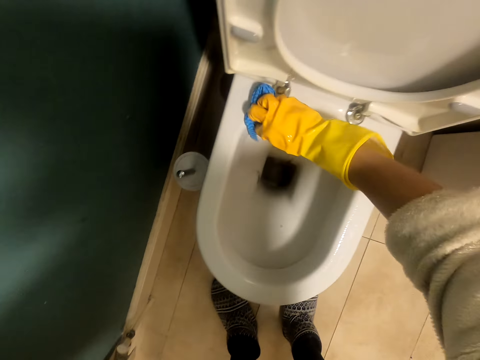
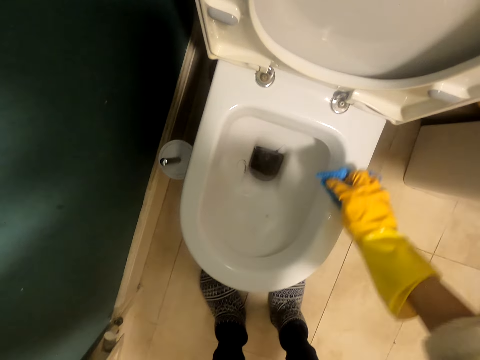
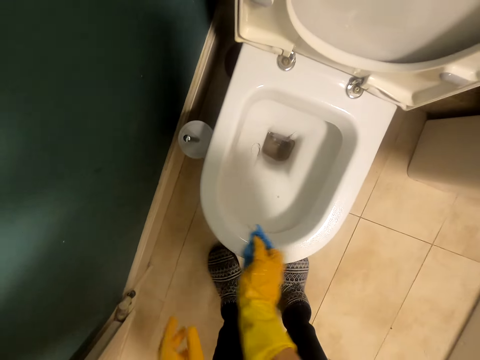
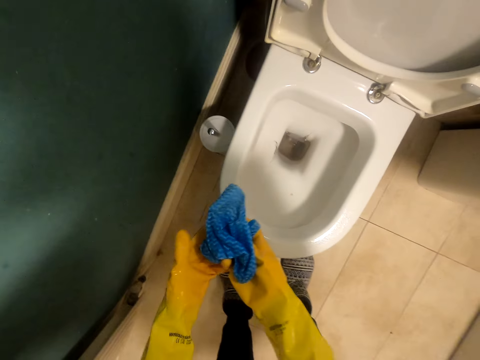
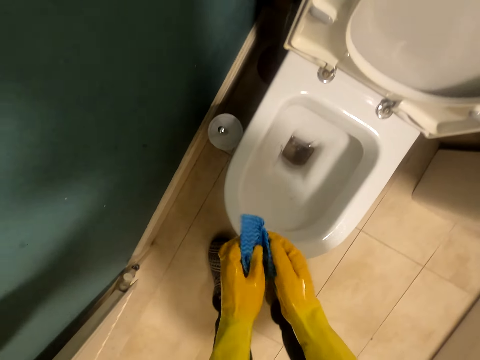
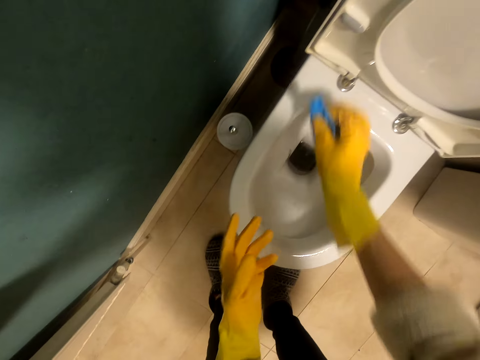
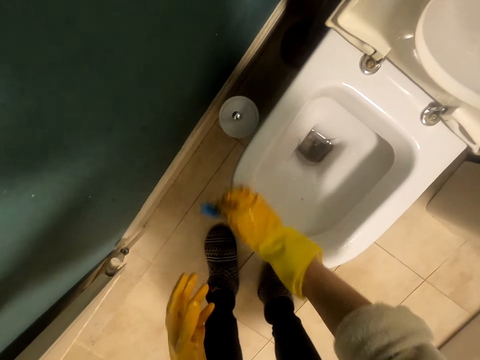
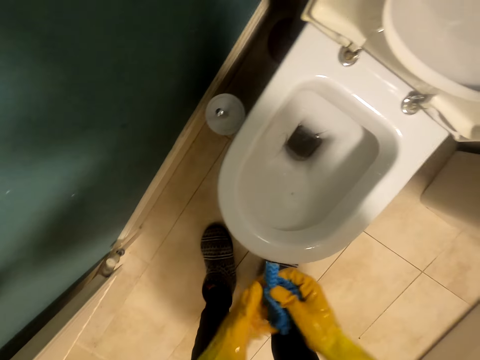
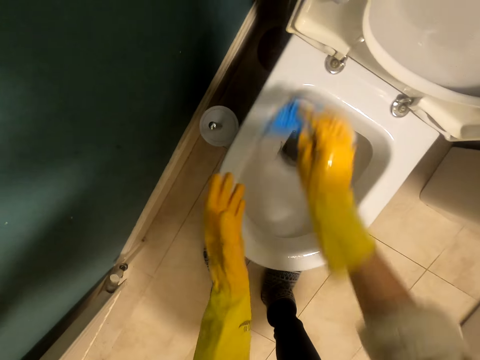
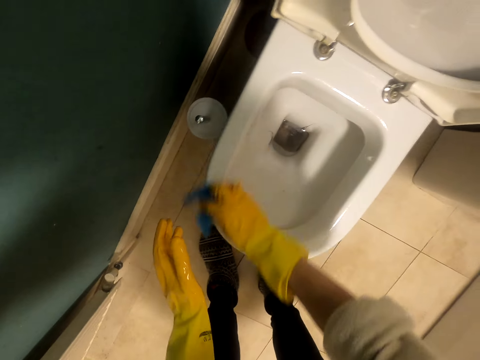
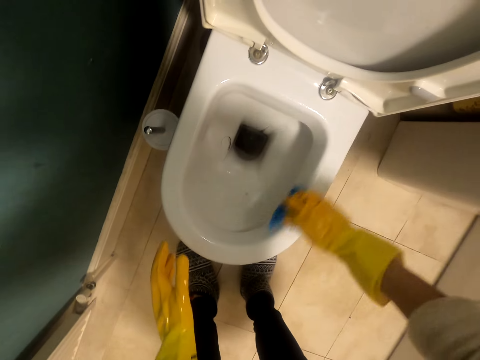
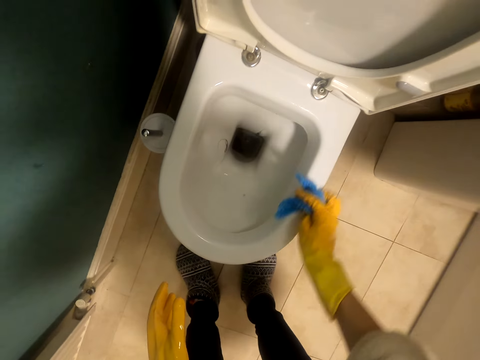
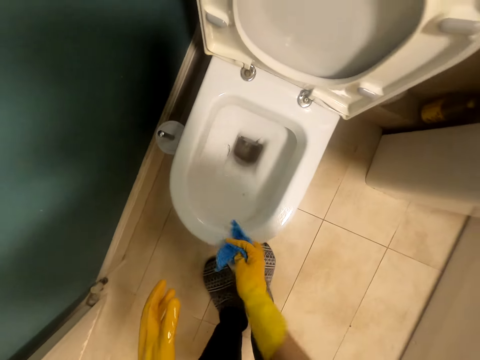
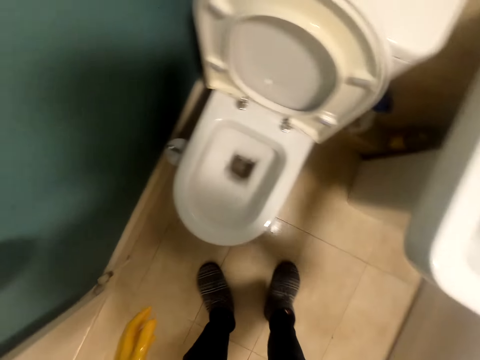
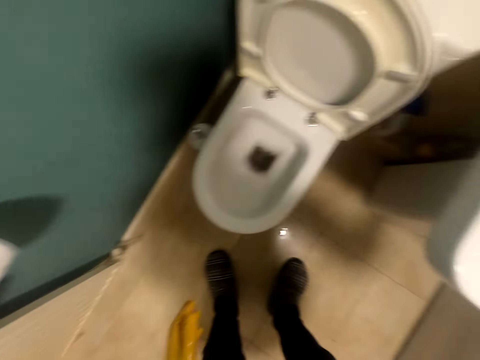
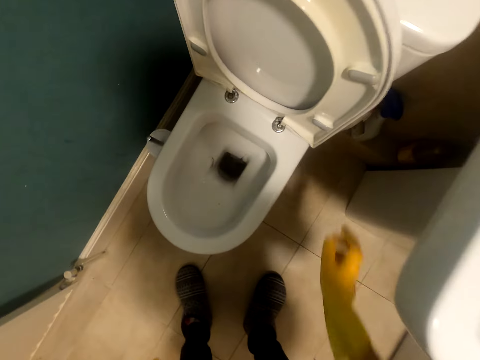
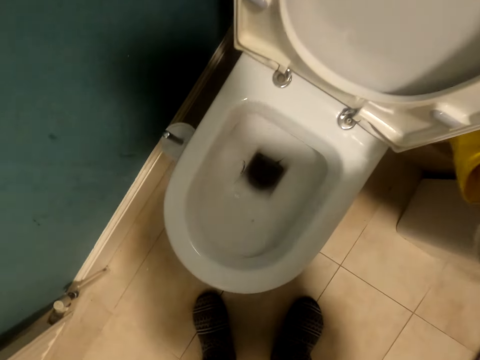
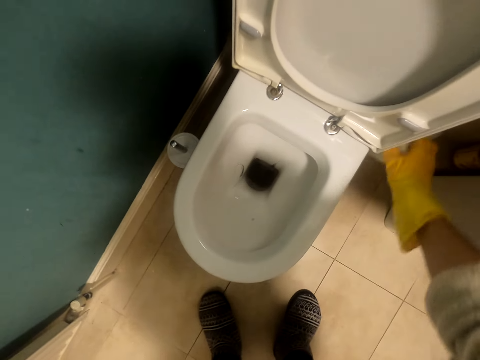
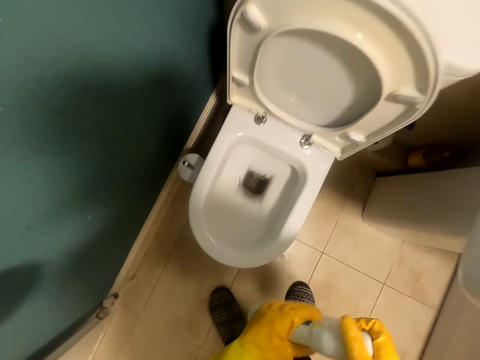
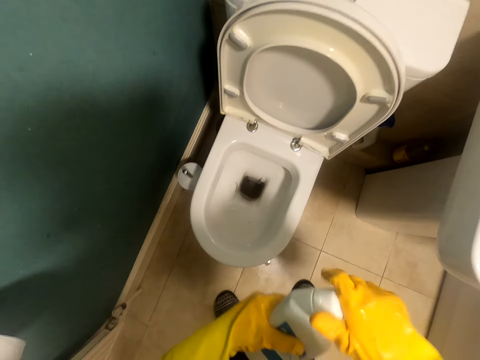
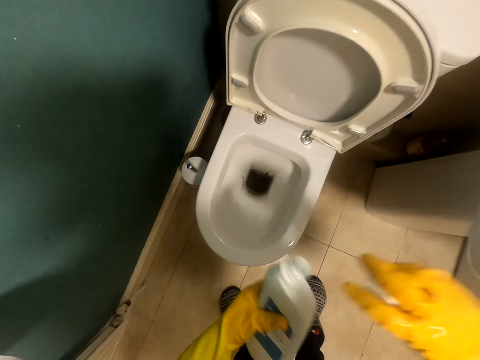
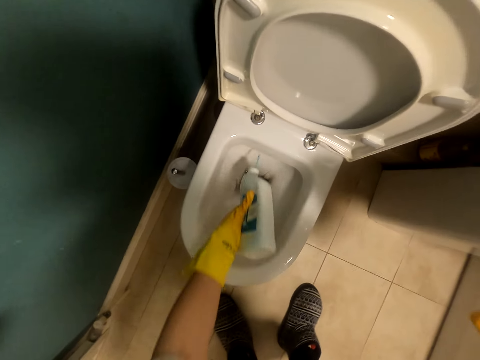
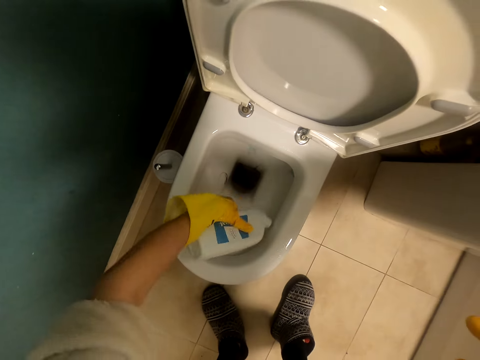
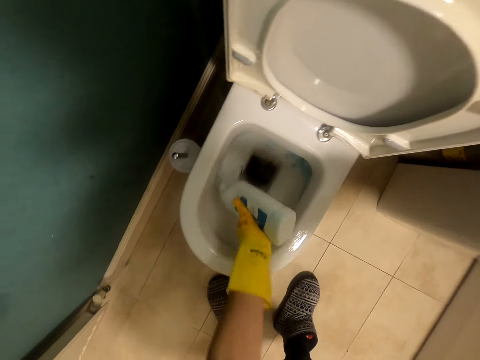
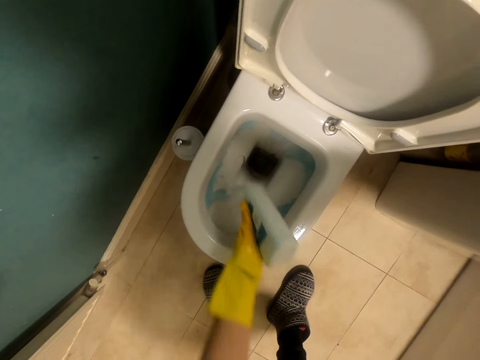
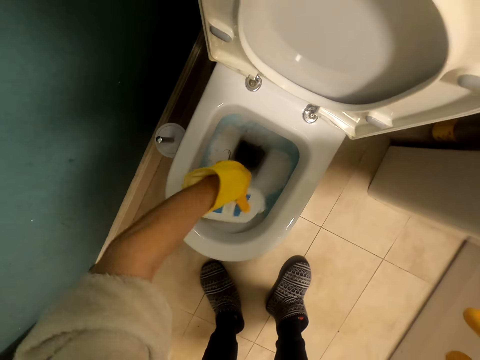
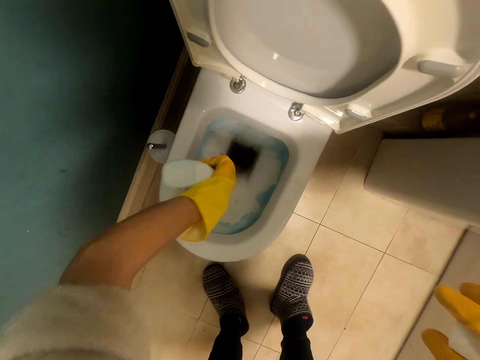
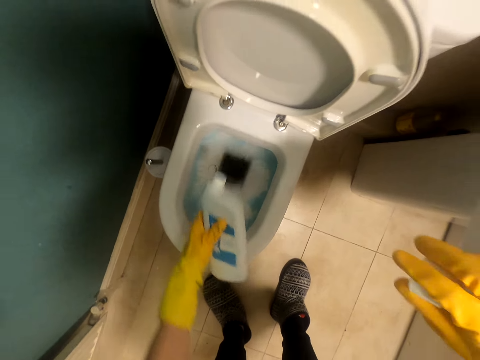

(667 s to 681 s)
The camera wearer places the cloth on the table. They pick up the soap bottle from the floor. They pour the soap in the toilet.

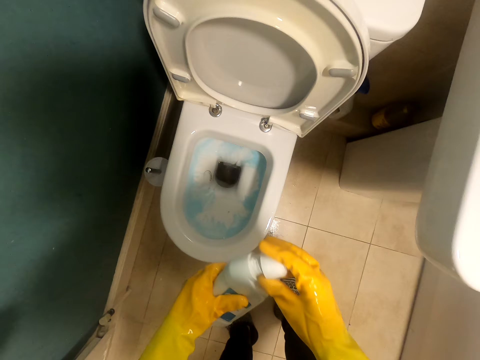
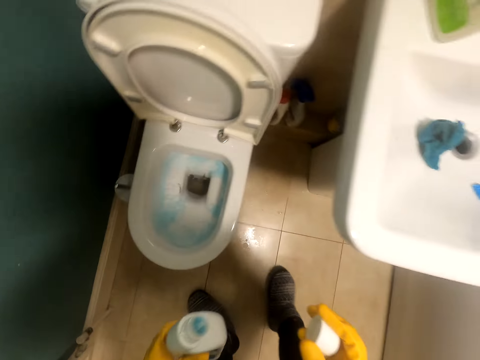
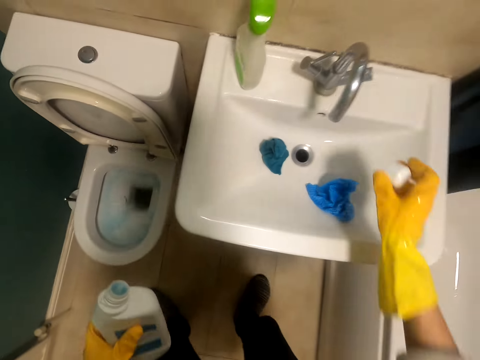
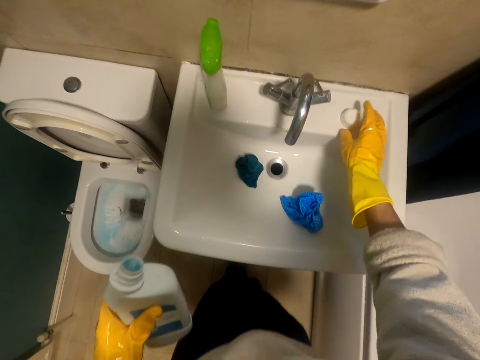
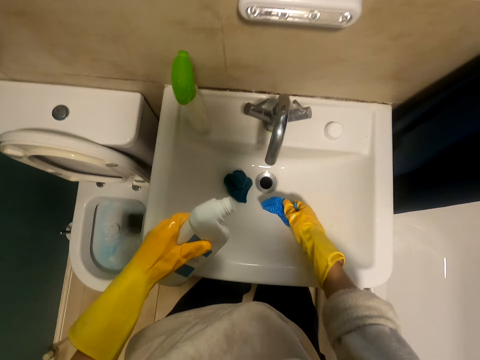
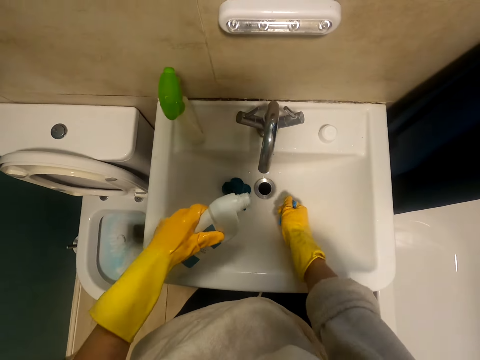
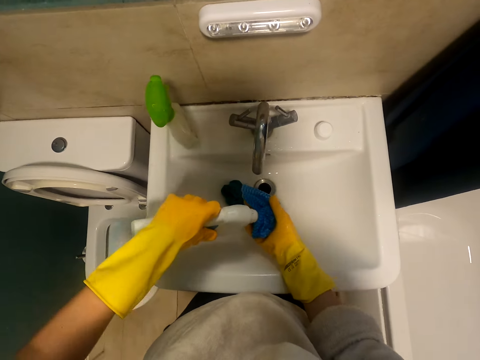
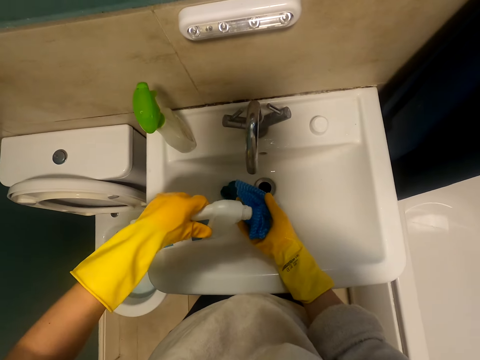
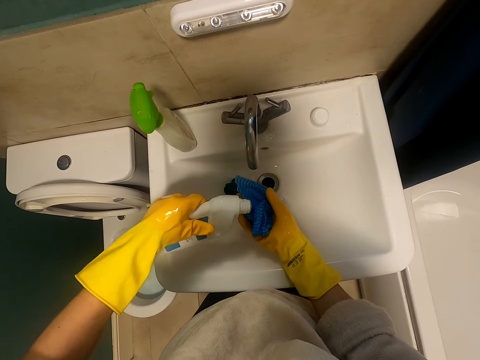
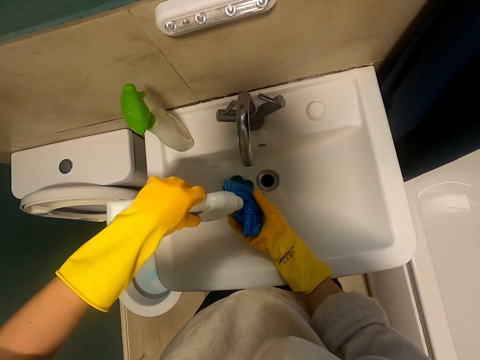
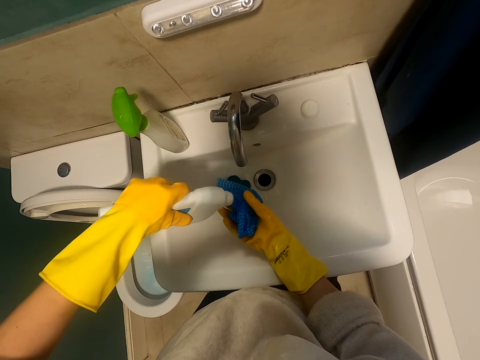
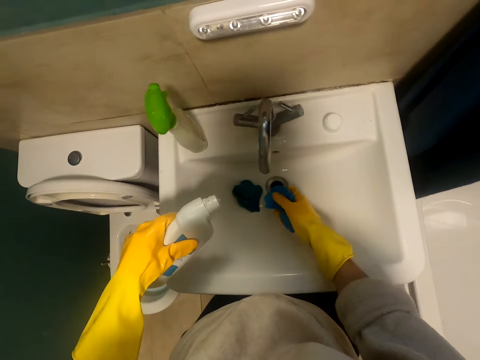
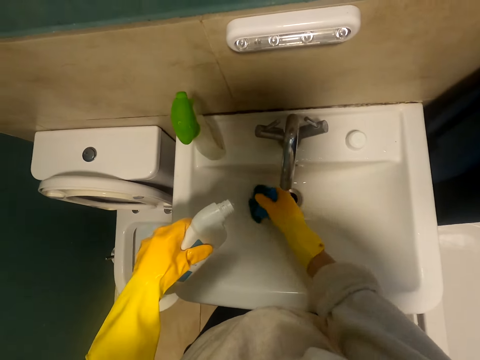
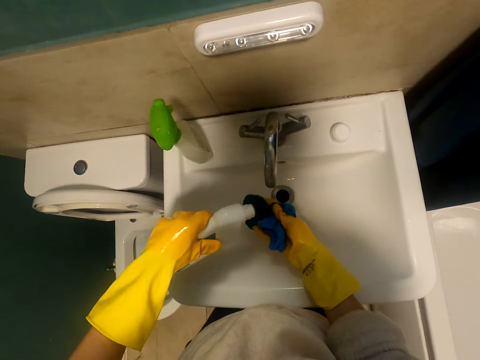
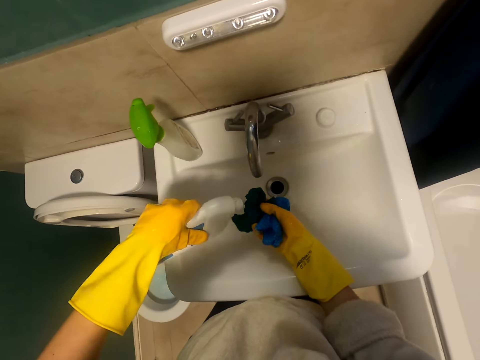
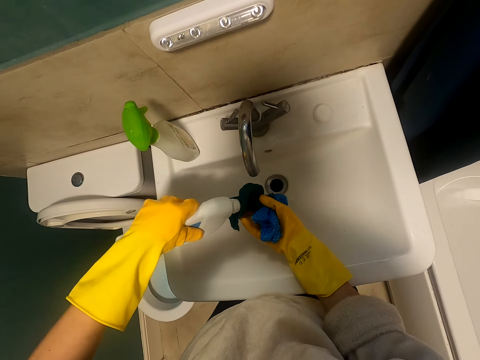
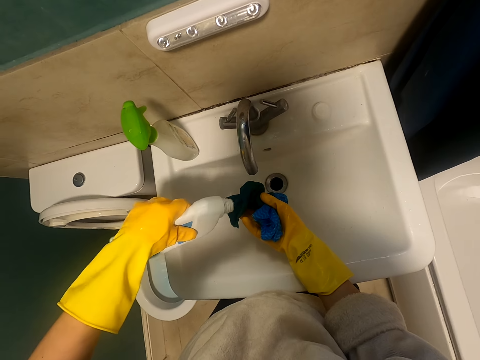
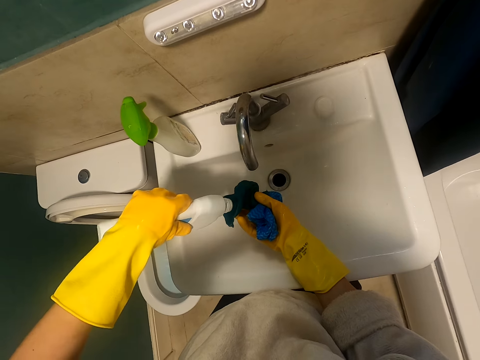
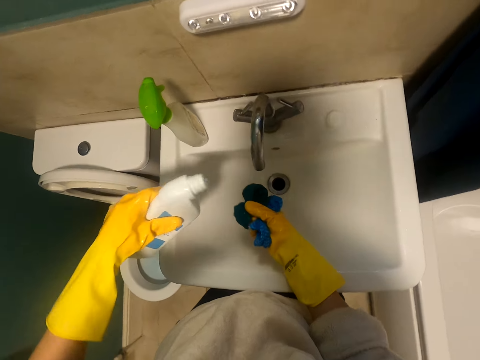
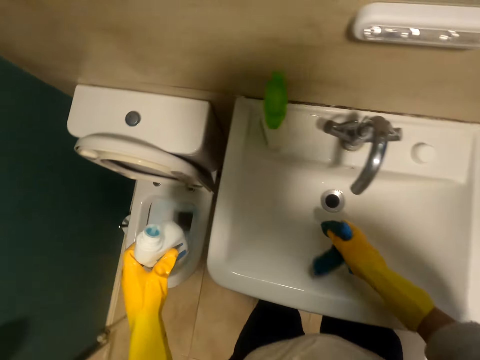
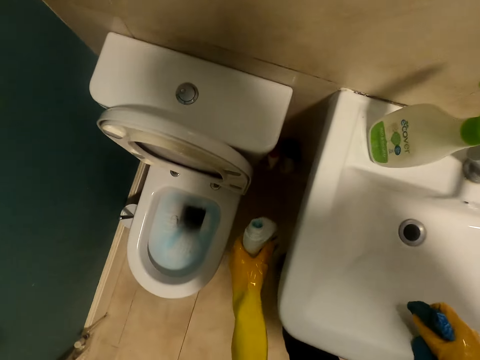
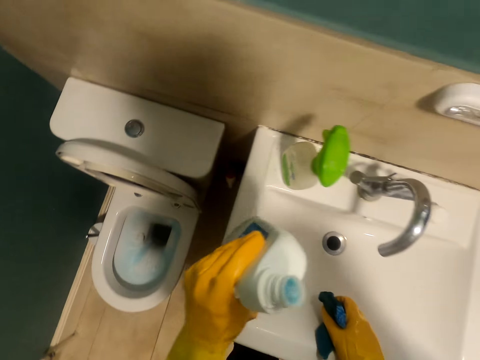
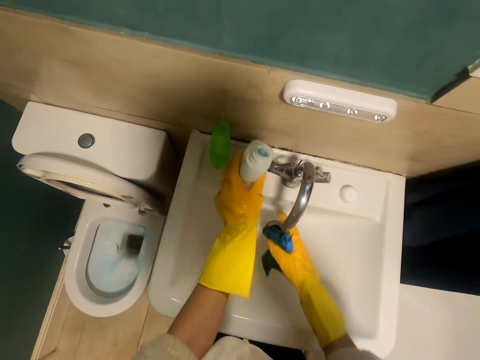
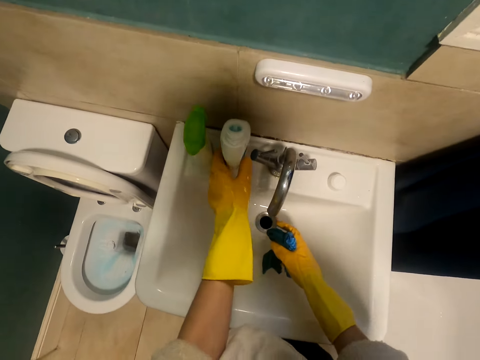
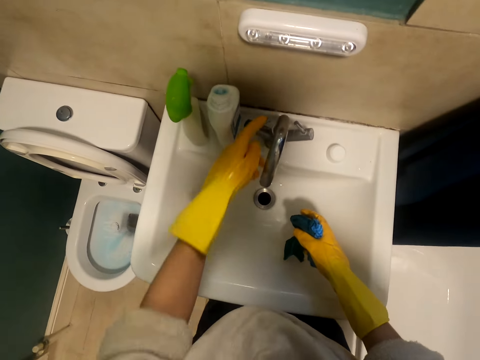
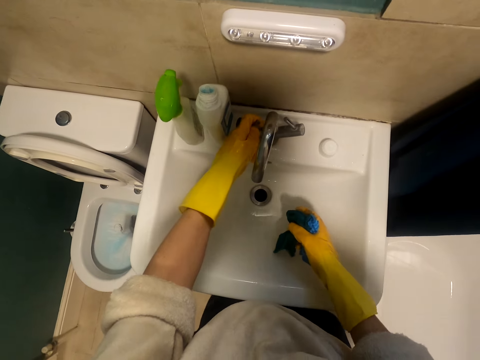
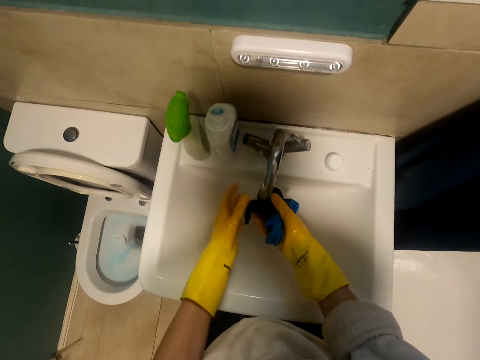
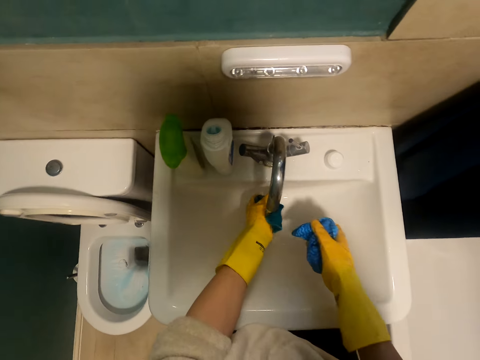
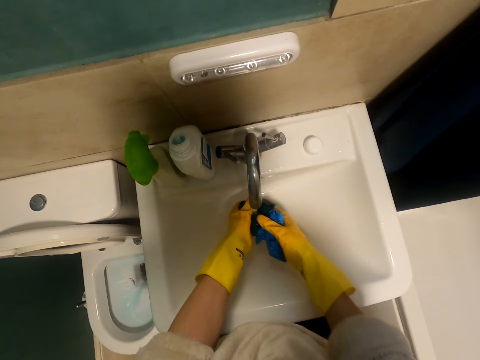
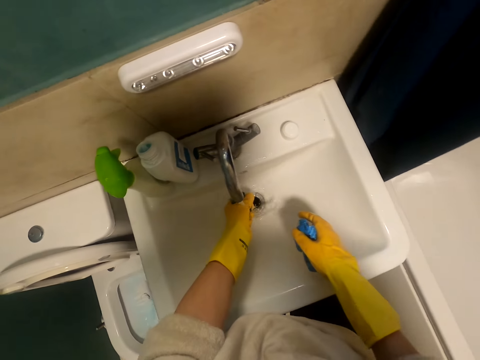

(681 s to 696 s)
The camera wearer closes the detergent. They place the lid on the sink. They pour the detergent on a piece of cloth. They place the detergent on the sink. They open the tap with the left hand.
